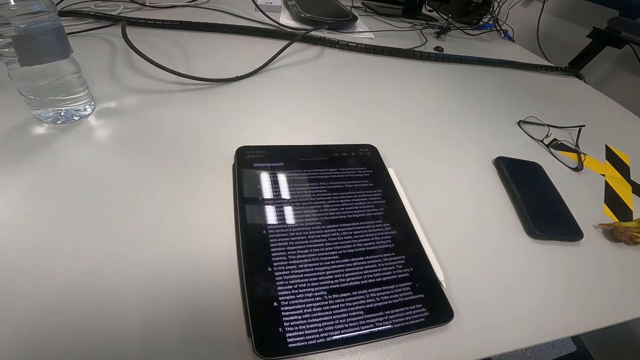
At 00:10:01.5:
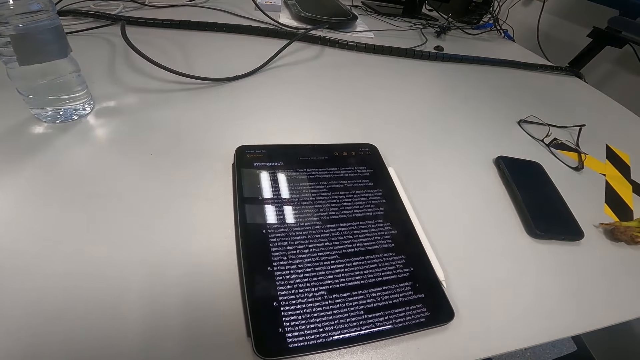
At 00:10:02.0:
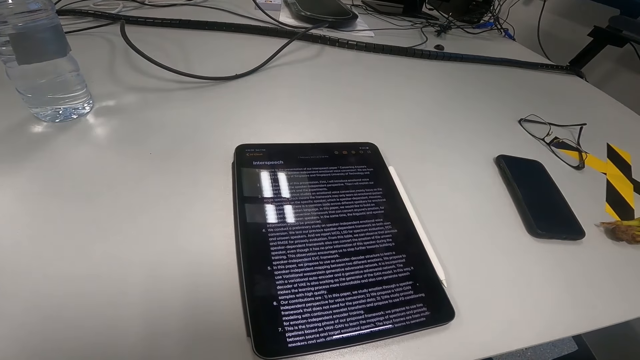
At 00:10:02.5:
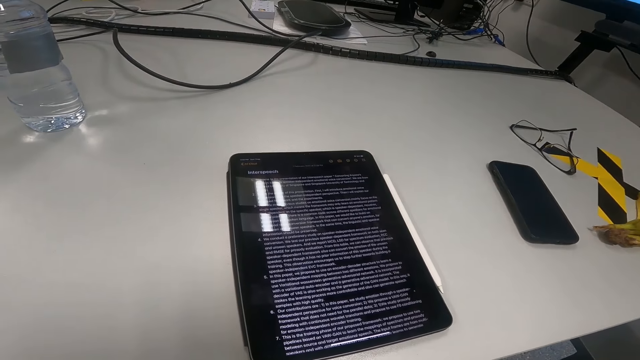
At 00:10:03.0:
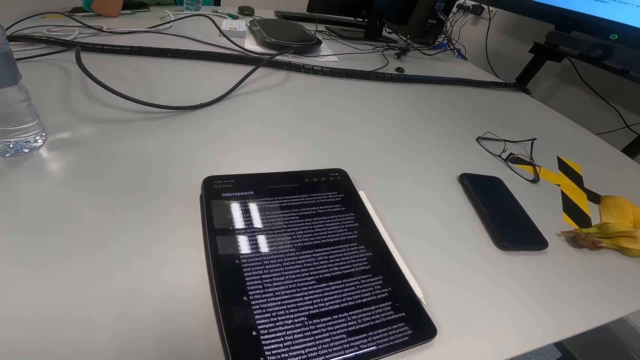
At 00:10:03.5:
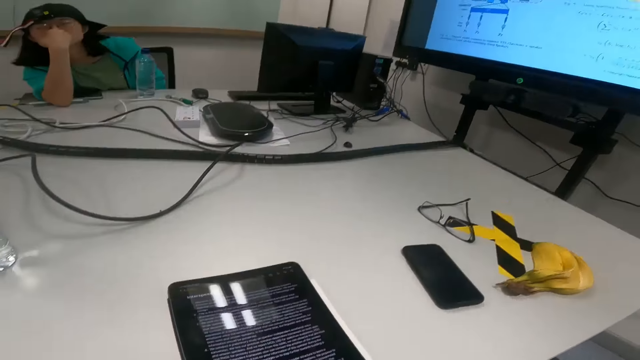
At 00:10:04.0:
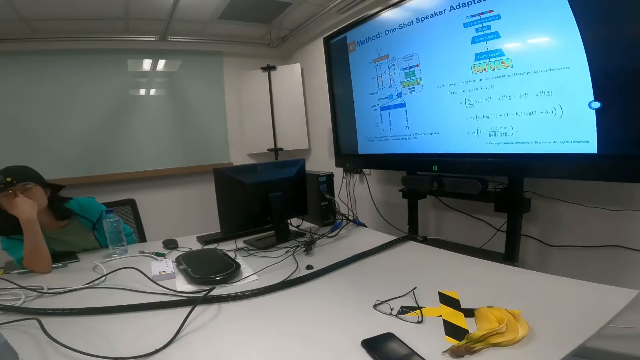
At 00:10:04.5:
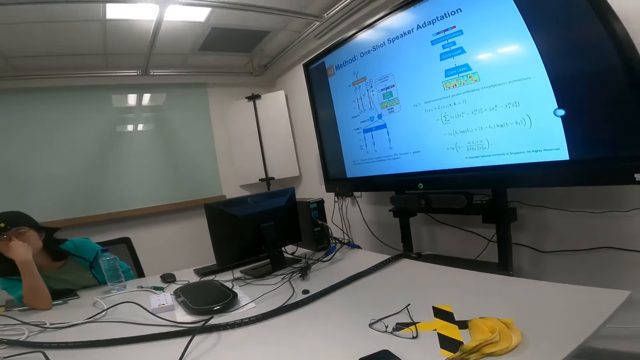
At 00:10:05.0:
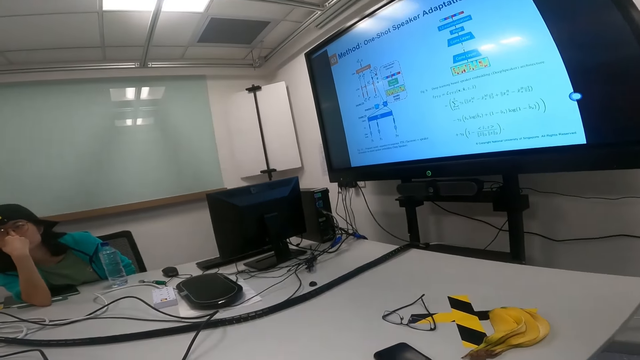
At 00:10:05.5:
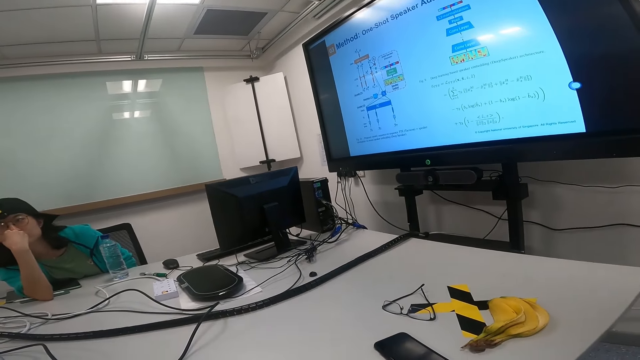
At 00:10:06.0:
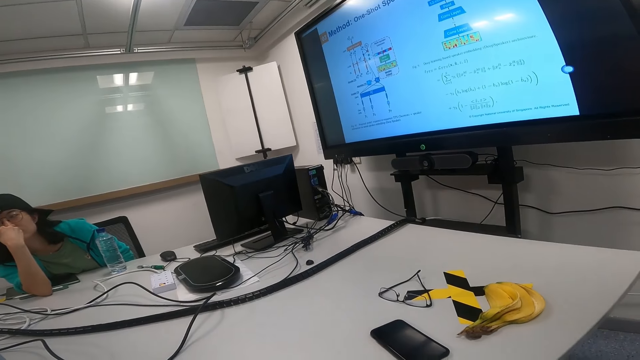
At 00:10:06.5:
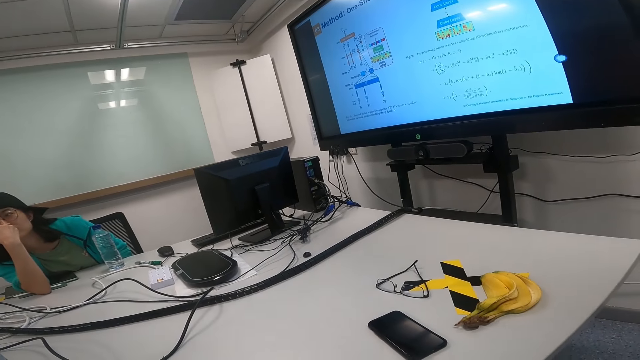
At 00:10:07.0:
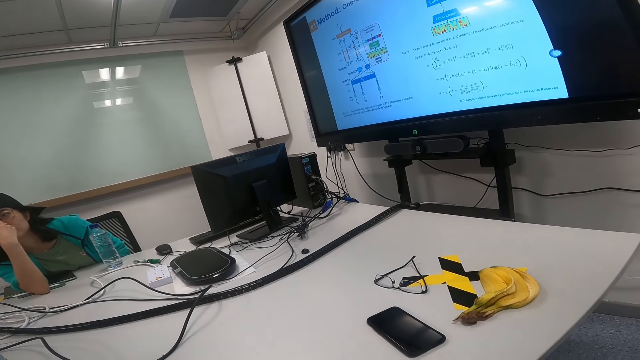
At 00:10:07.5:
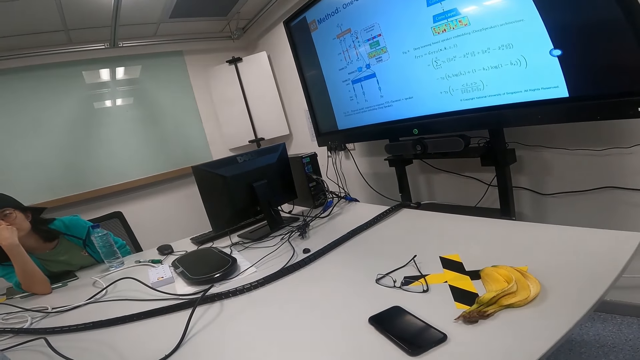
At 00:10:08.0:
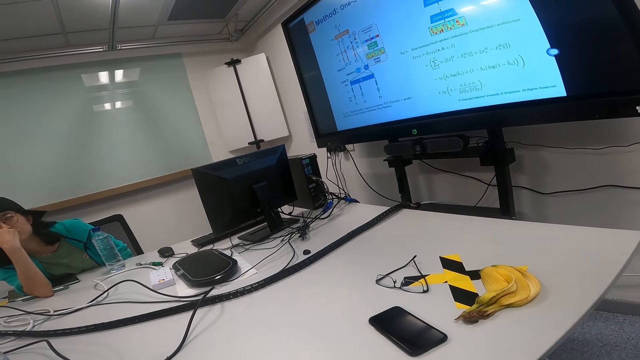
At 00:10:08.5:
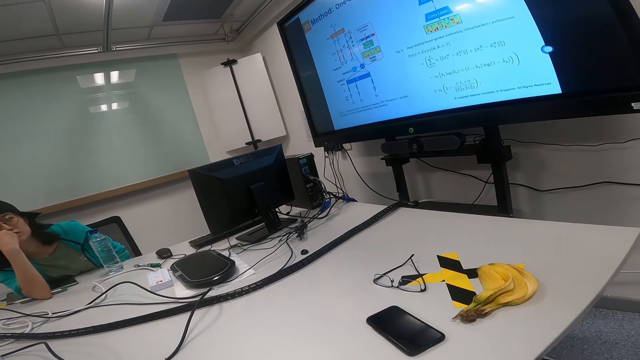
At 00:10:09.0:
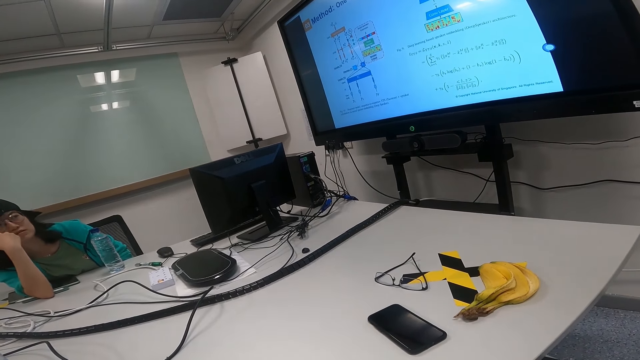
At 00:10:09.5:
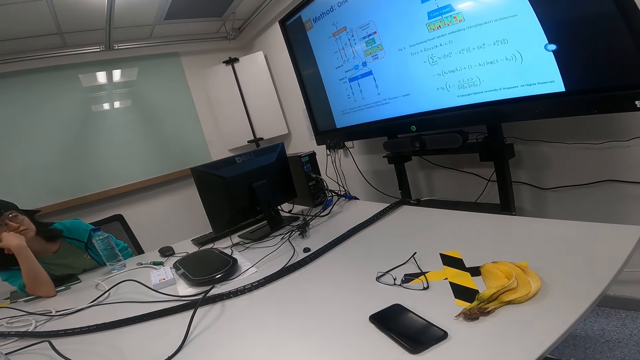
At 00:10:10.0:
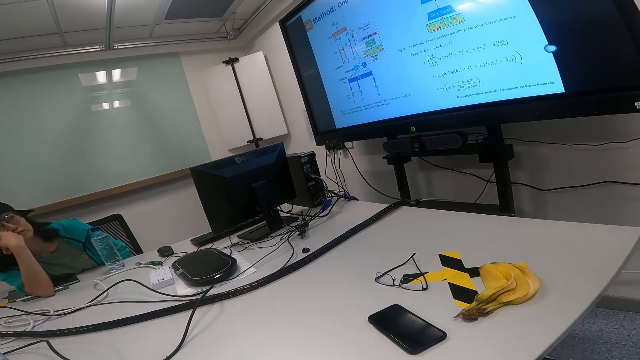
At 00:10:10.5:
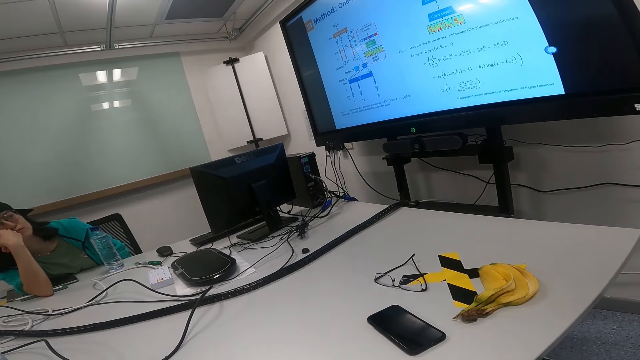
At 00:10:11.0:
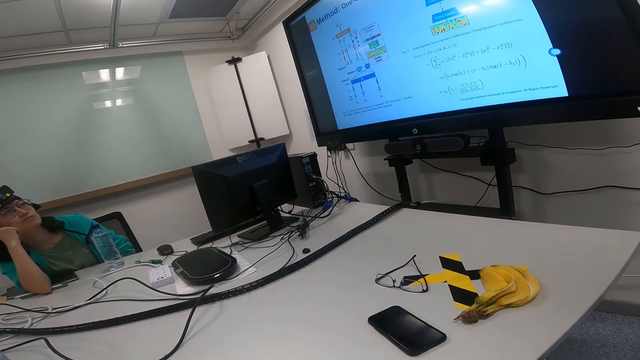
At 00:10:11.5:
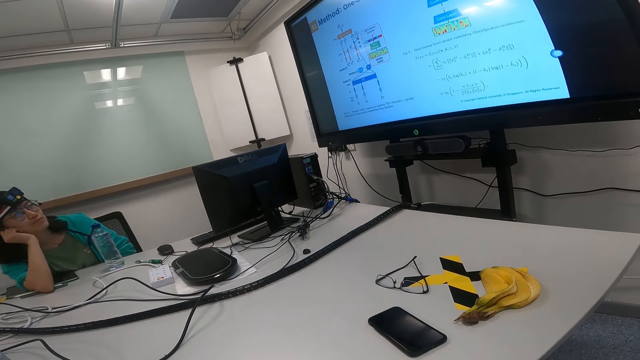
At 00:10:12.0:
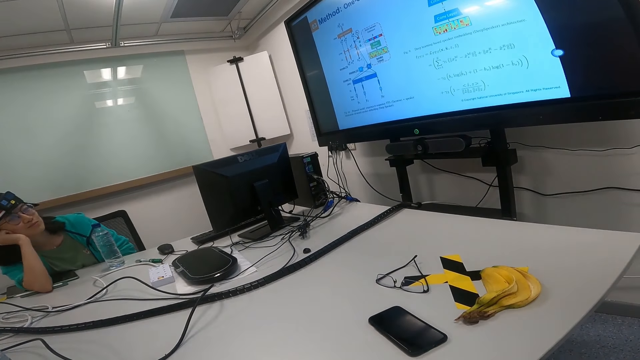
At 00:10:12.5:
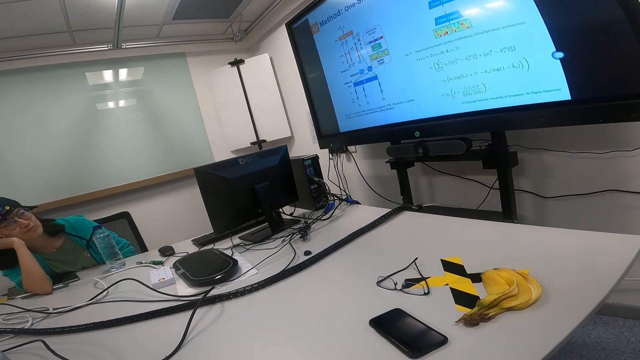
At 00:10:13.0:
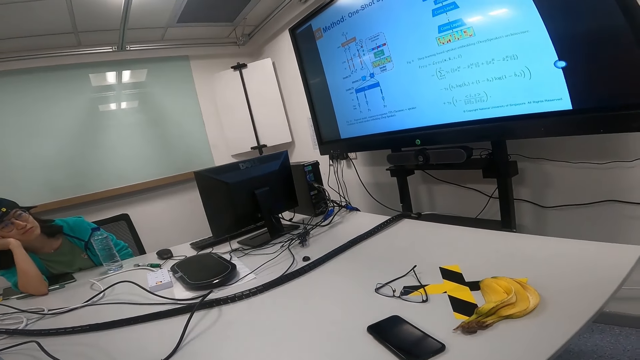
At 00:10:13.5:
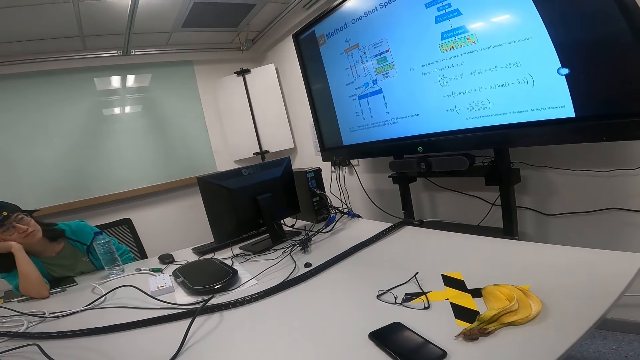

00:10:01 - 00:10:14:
The camera wearer looks at the projection screen manual. A woman nods the head.

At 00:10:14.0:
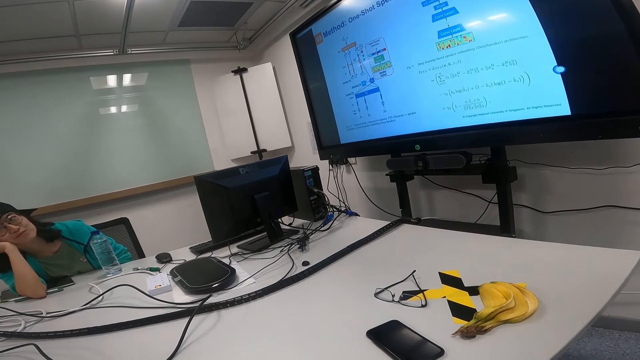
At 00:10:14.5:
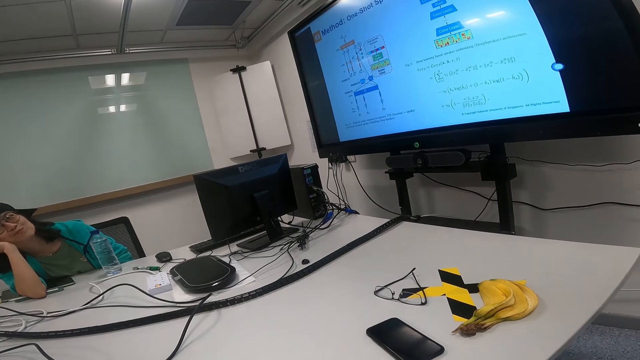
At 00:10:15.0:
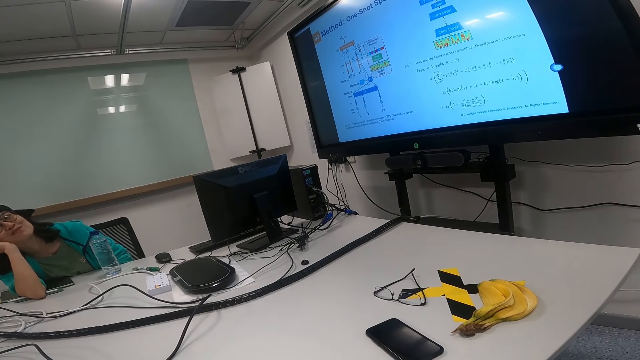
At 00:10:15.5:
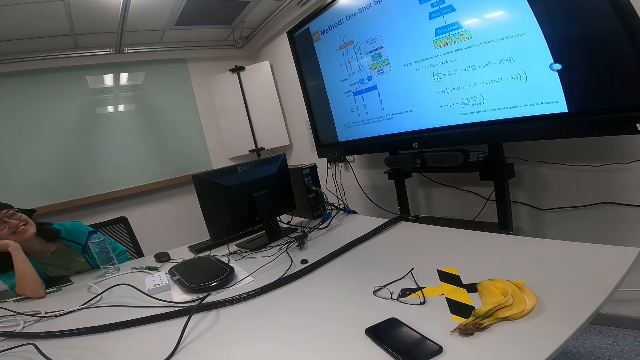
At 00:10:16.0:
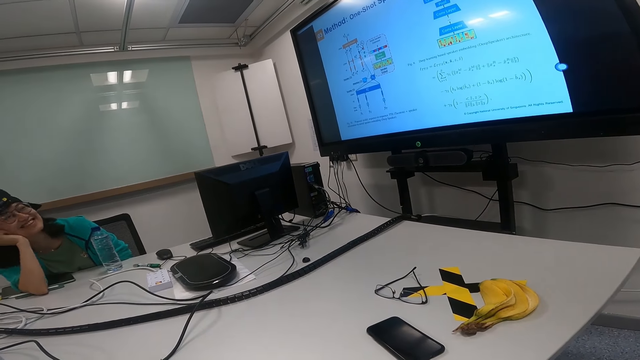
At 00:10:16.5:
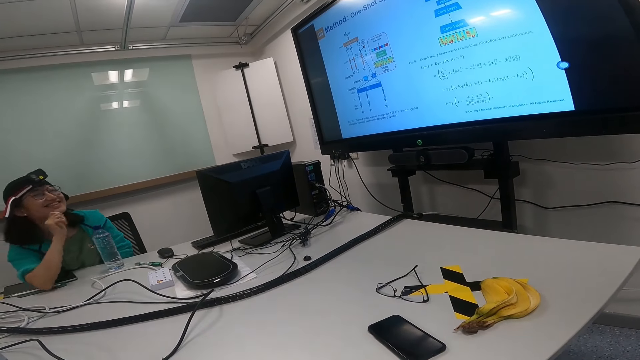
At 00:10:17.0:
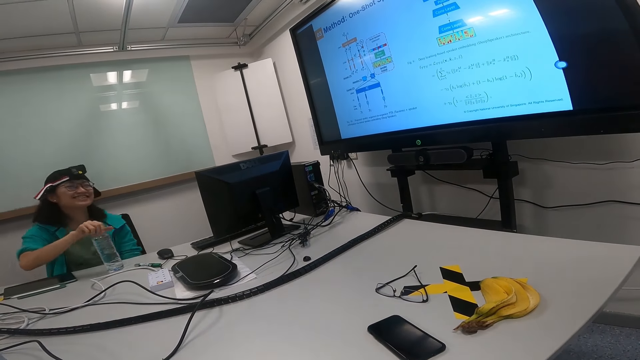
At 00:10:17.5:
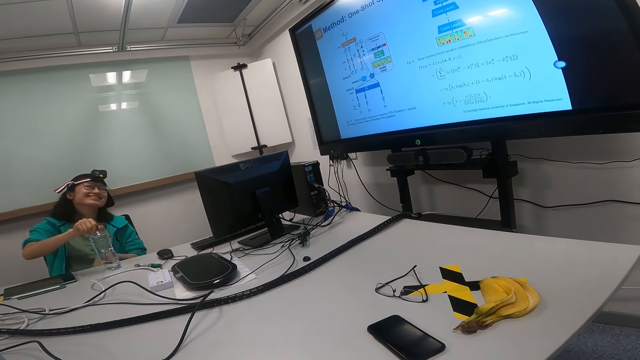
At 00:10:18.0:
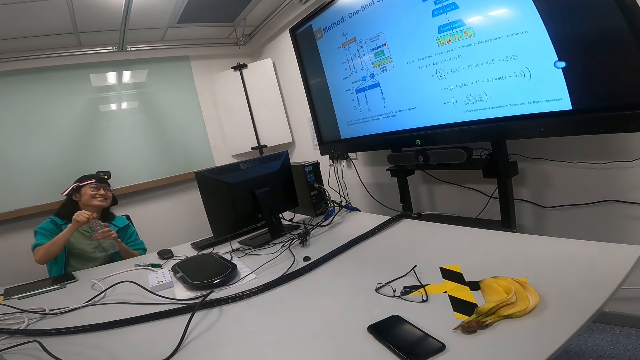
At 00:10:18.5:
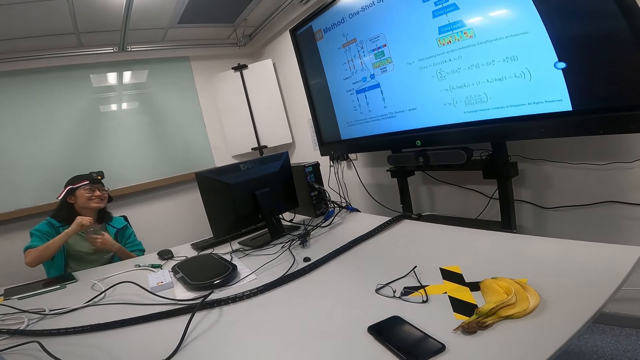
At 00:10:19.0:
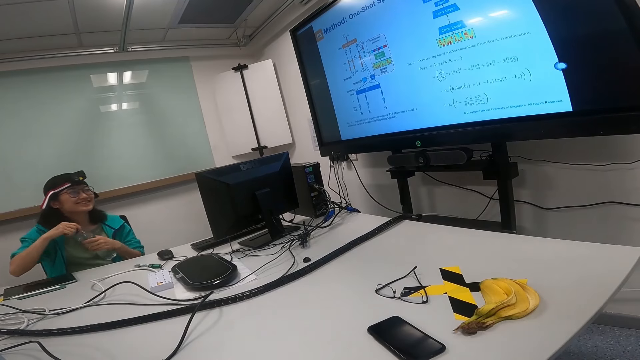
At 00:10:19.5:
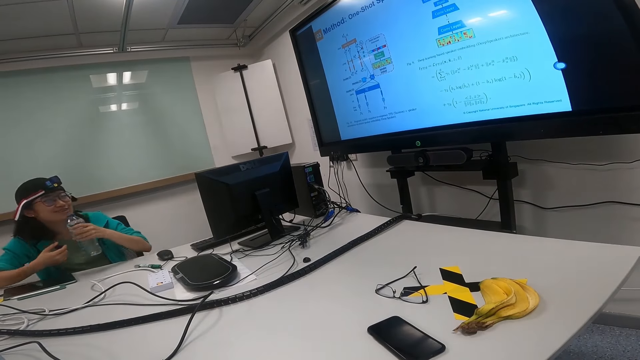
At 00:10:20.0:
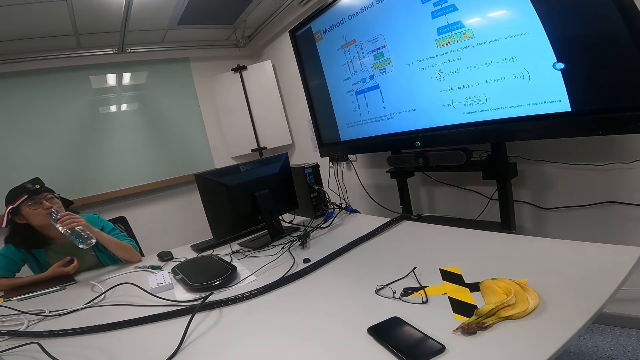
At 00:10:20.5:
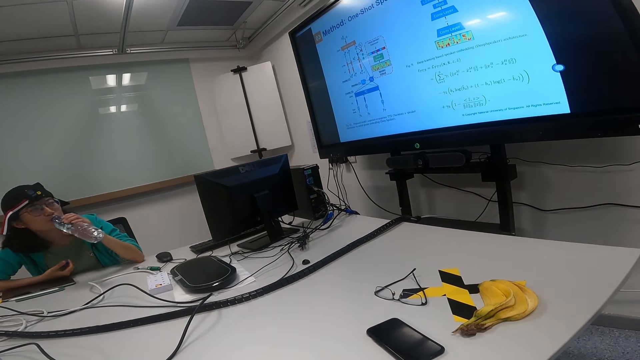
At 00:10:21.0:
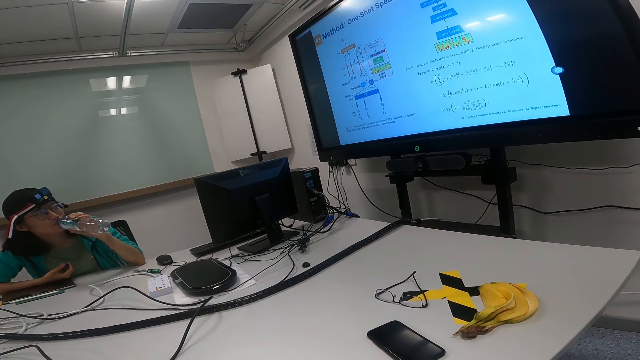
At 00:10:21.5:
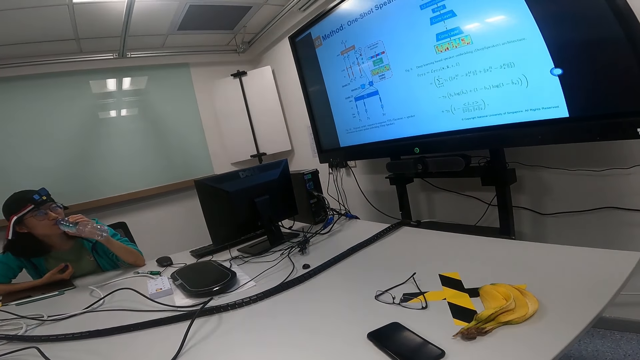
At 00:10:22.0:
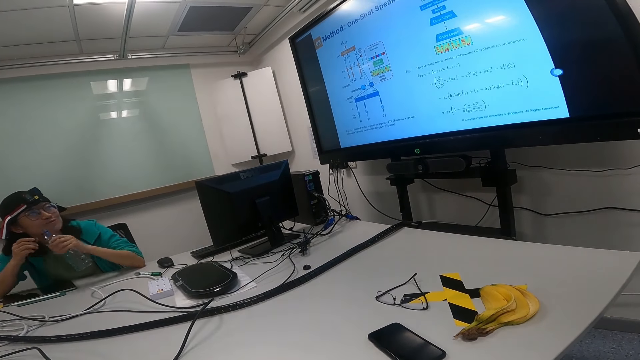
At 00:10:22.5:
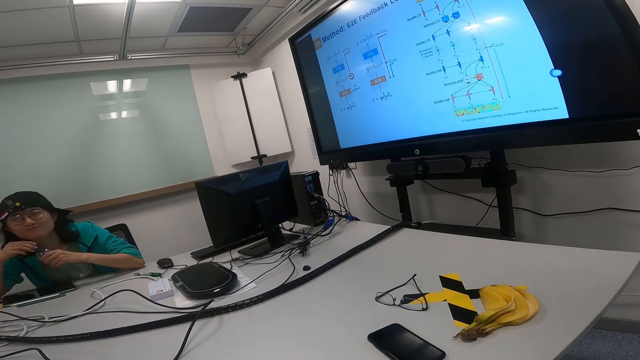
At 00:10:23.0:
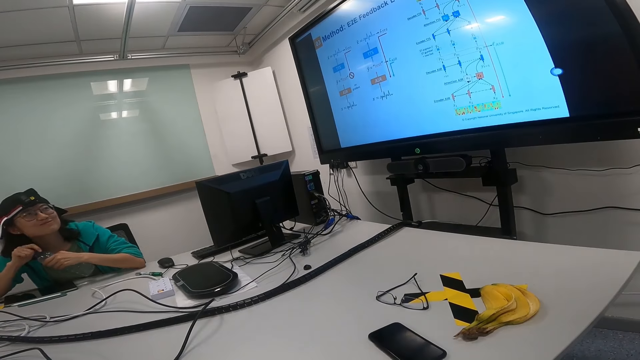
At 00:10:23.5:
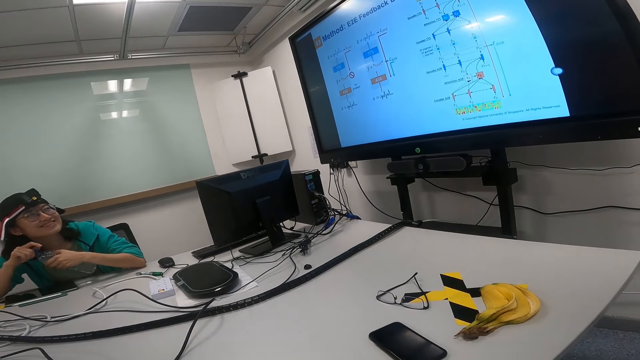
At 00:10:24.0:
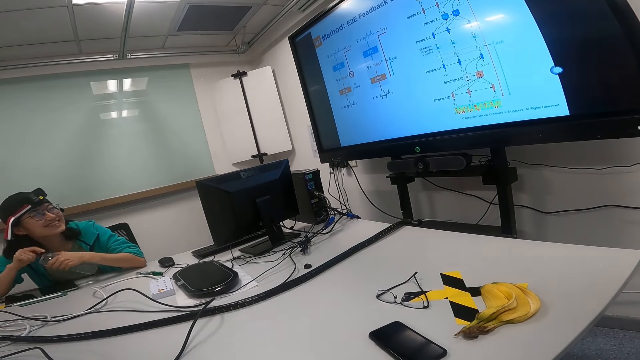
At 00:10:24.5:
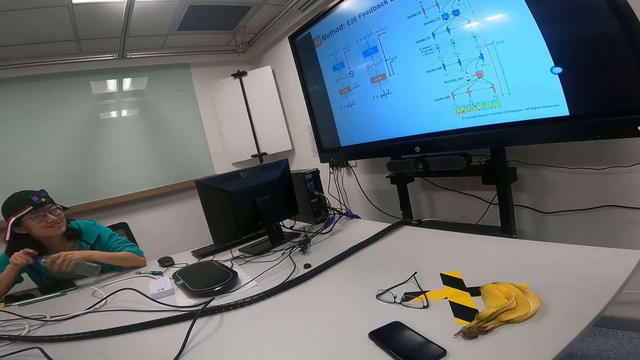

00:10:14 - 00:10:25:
A woman picks up the bottle, touches the bottle, opens the bottle, holds the bottle, drinks the water and closes the bottle.
